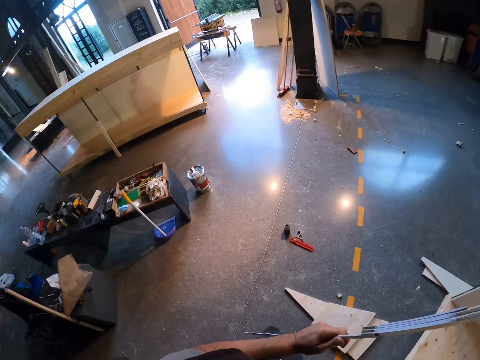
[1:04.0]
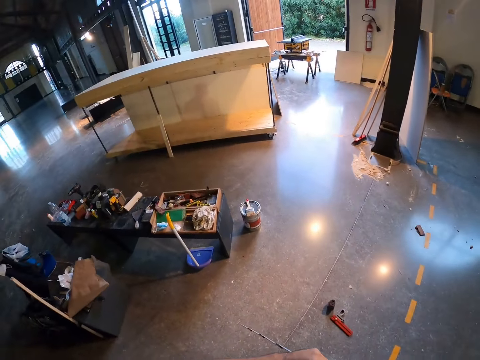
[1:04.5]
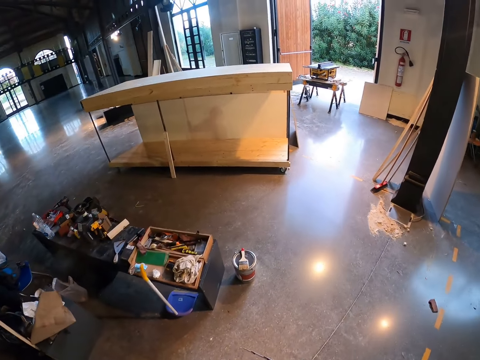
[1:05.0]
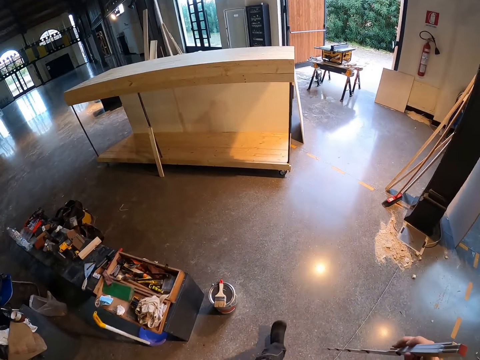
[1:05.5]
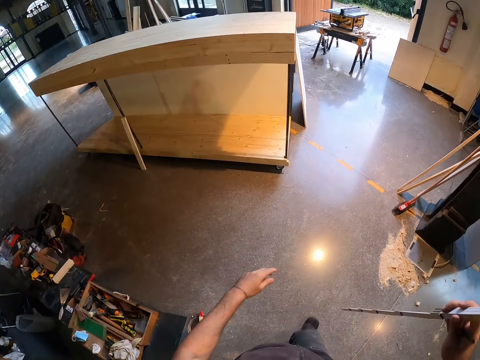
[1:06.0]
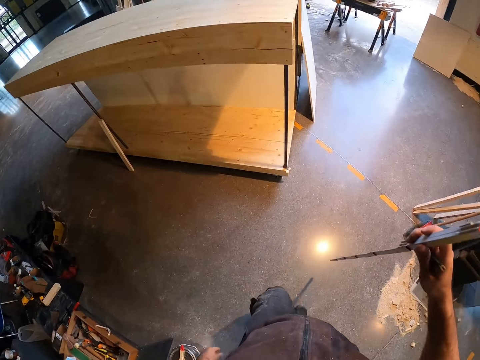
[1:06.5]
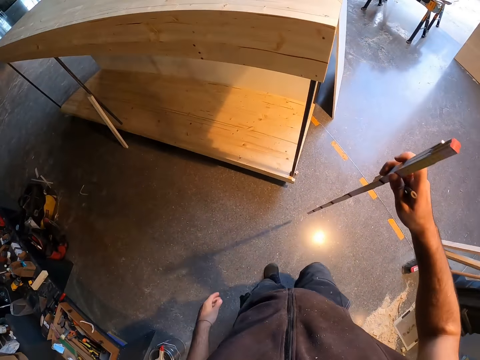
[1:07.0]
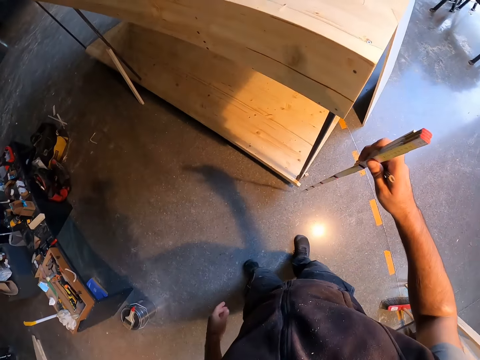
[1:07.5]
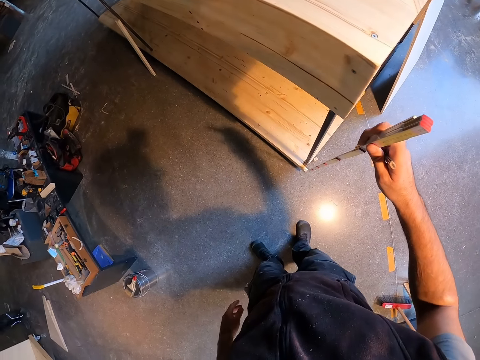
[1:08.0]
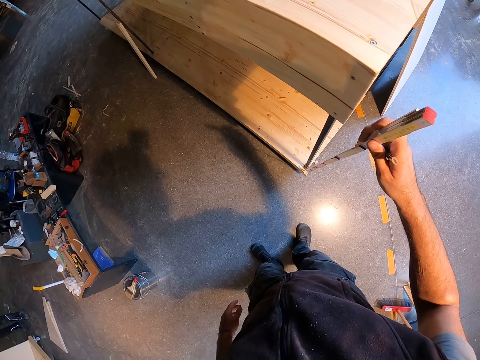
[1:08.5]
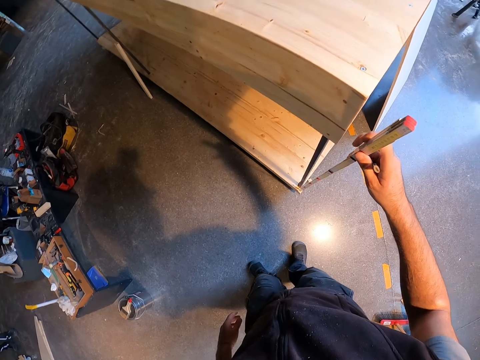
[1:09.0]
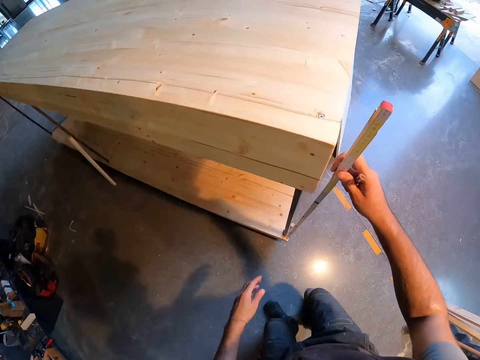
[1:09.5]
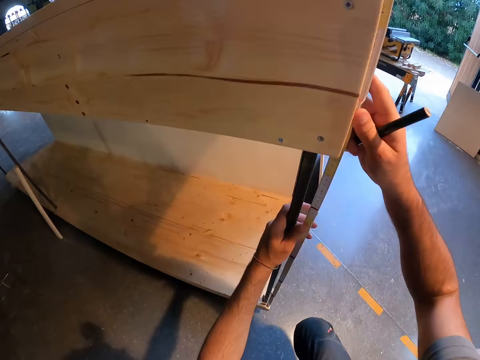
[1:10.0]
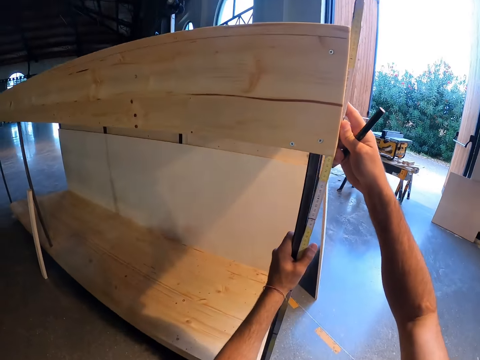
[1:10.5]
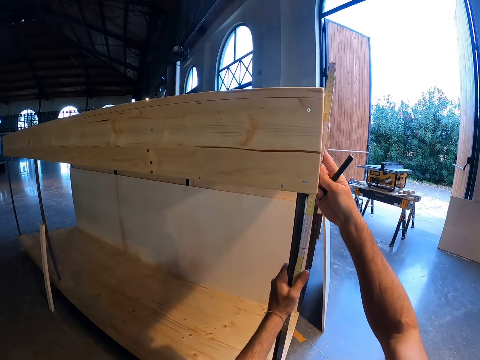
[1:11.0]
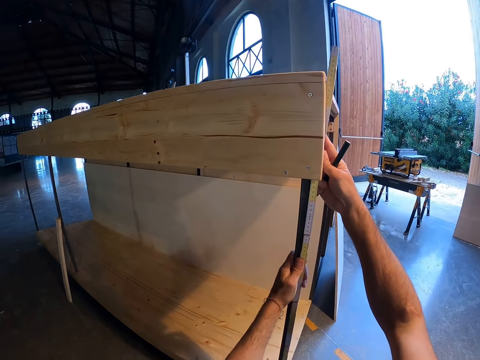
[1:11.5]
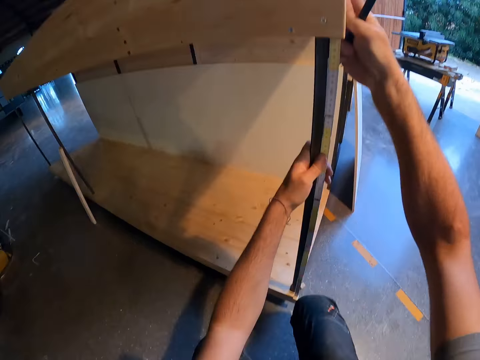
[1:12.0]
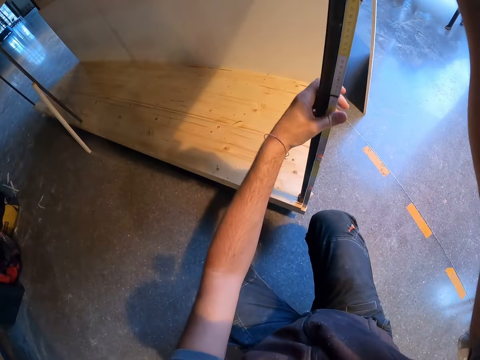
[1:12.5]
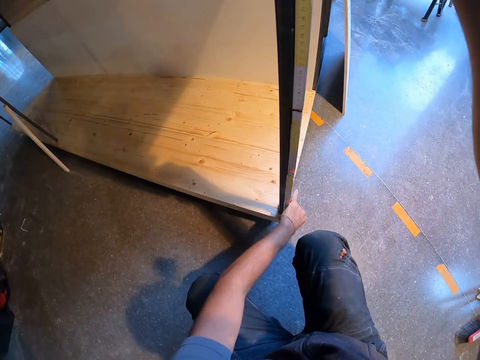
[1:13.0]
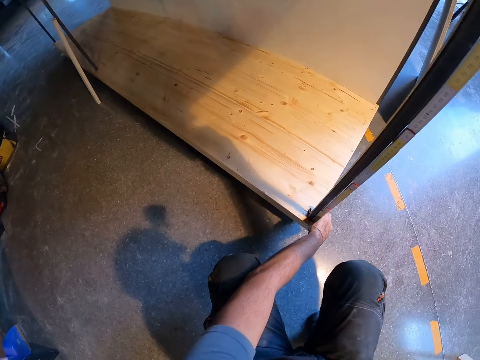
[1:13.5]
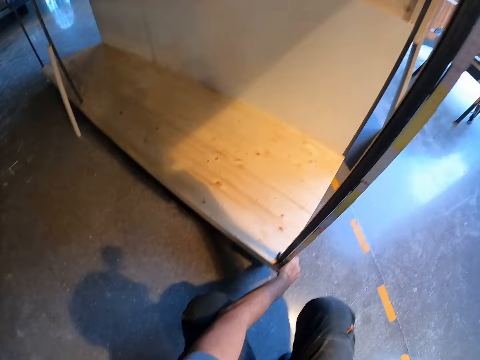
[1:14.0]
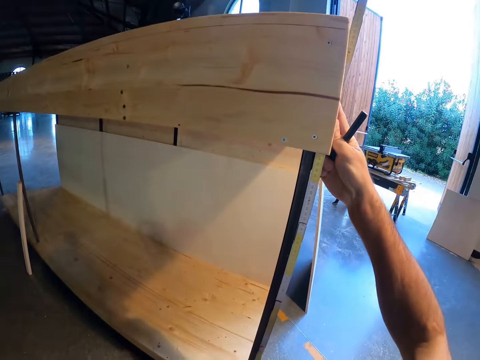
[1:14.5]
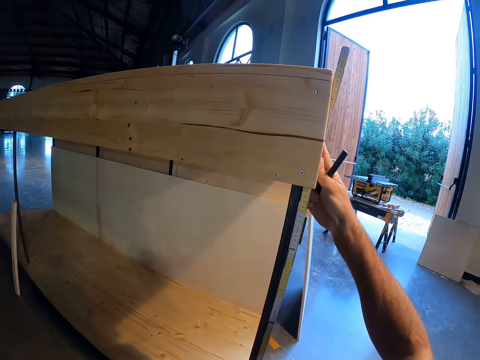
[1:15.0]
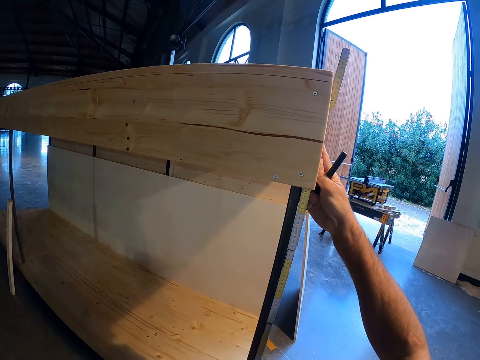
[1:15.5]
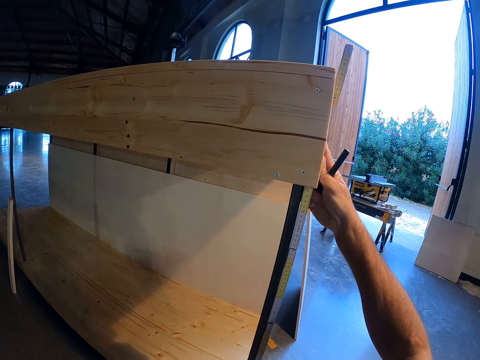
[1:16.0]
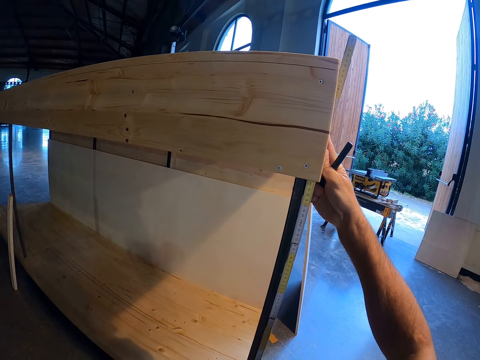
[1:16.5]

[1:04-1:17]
The camera wearer walks in the room. He measures the height of the table with the meter rule in his right hand. He holds the meter rule to the table with both hands.

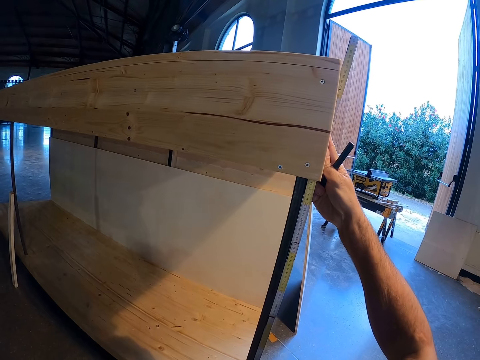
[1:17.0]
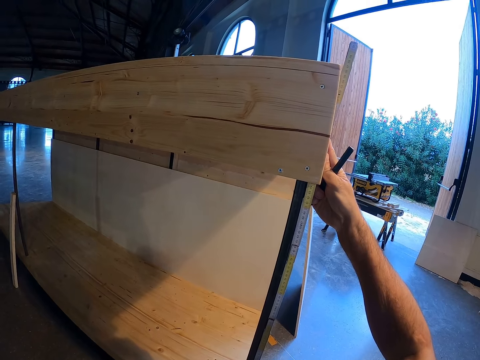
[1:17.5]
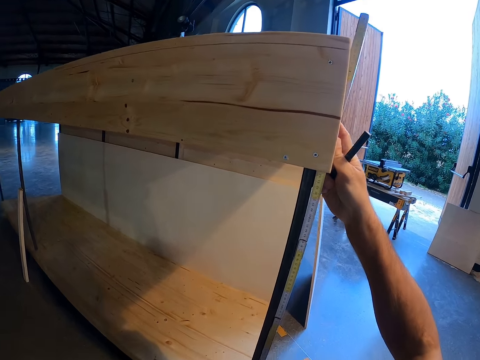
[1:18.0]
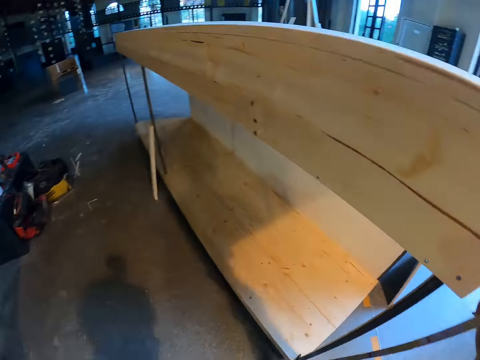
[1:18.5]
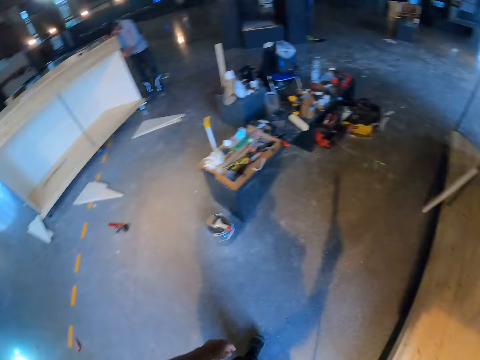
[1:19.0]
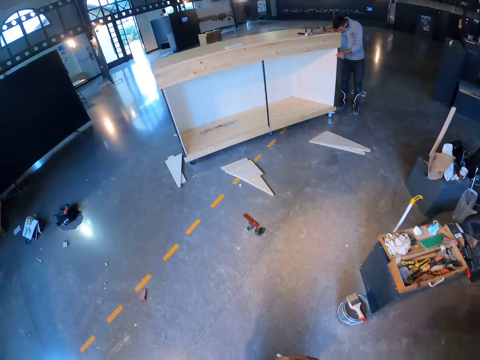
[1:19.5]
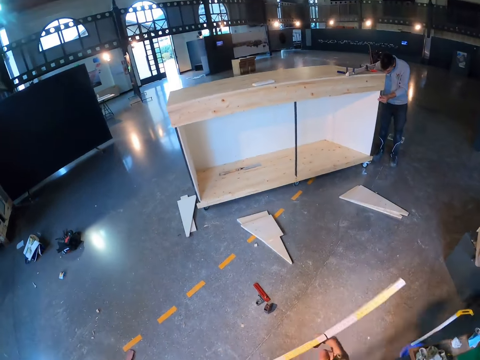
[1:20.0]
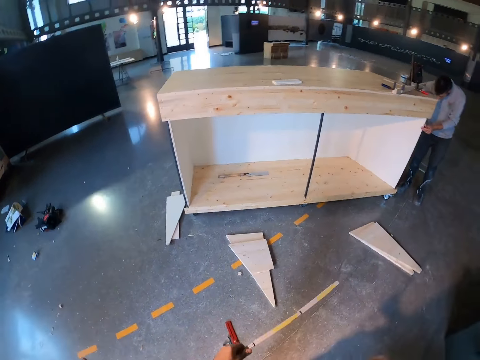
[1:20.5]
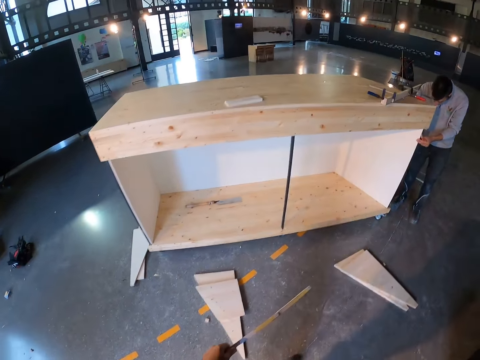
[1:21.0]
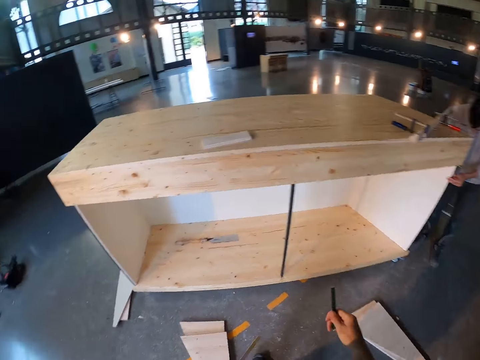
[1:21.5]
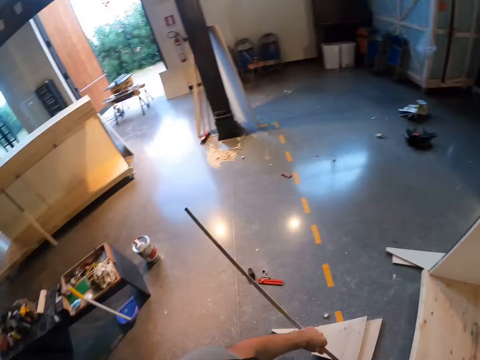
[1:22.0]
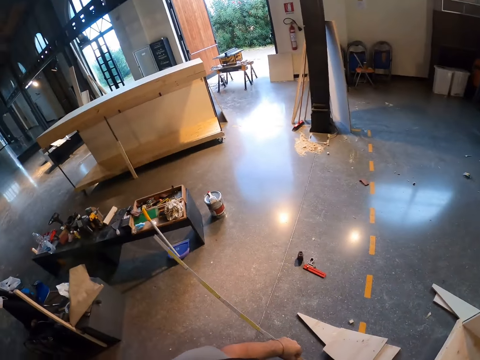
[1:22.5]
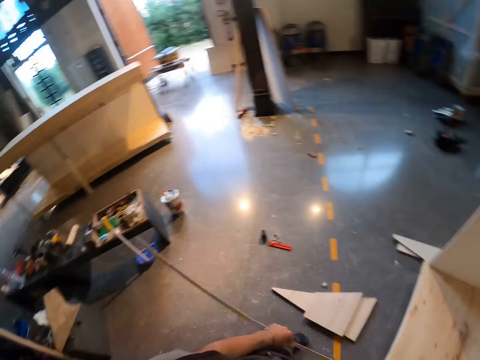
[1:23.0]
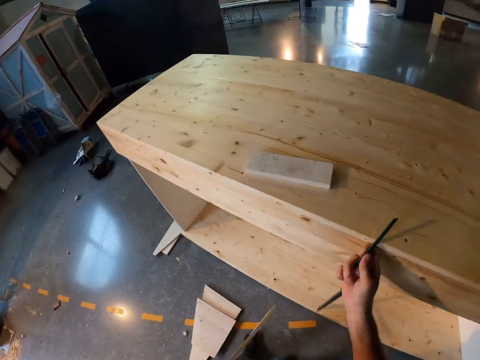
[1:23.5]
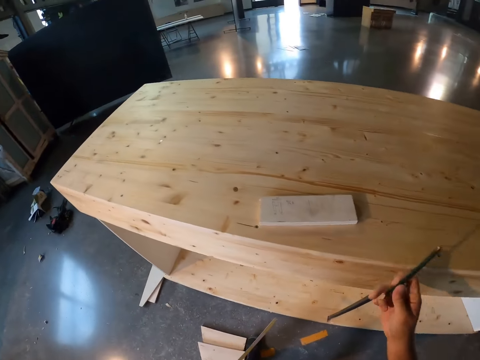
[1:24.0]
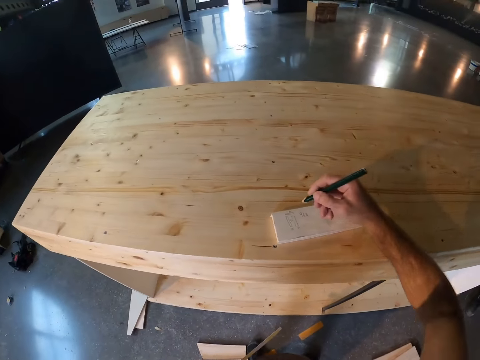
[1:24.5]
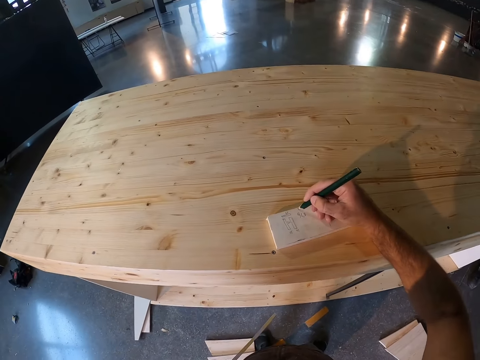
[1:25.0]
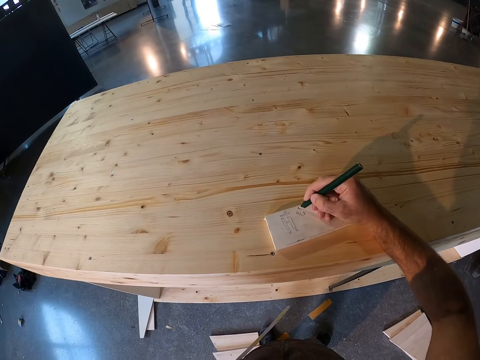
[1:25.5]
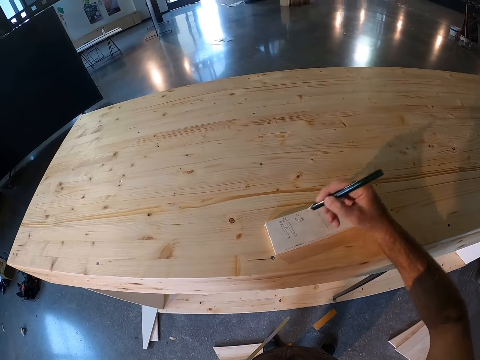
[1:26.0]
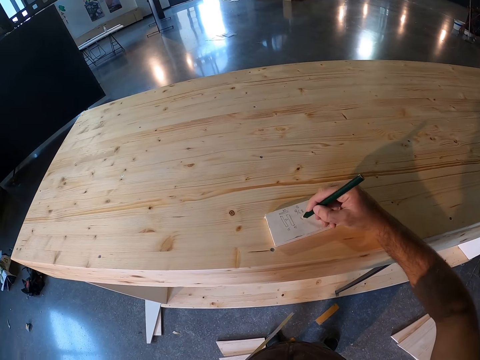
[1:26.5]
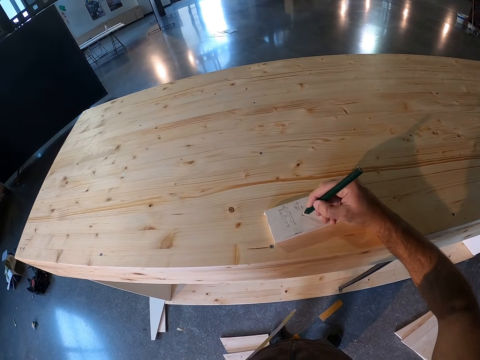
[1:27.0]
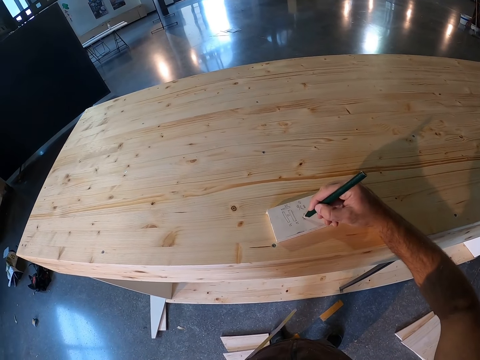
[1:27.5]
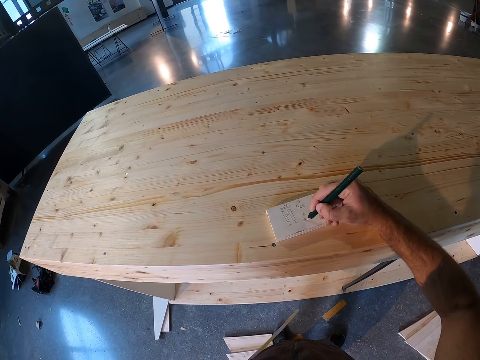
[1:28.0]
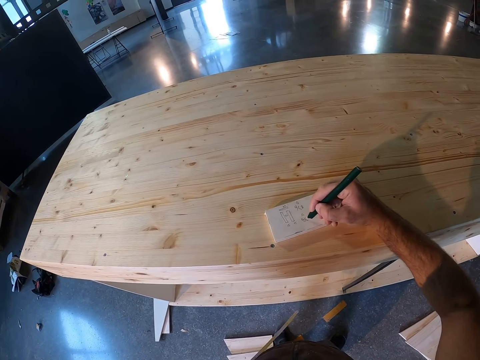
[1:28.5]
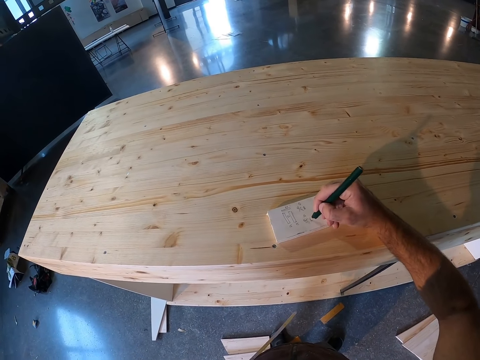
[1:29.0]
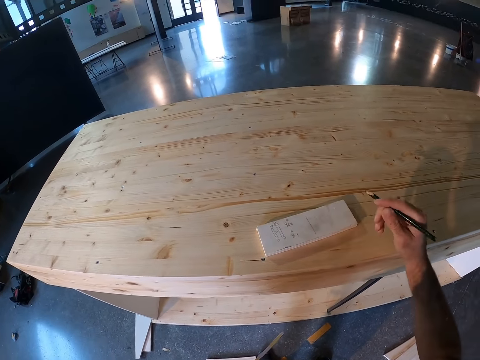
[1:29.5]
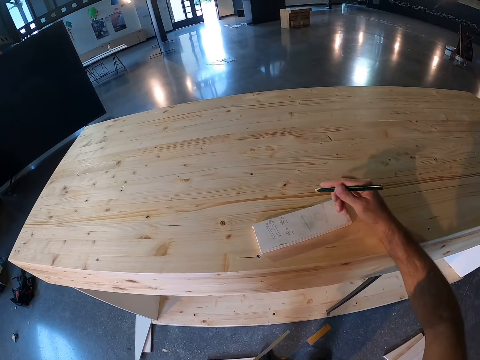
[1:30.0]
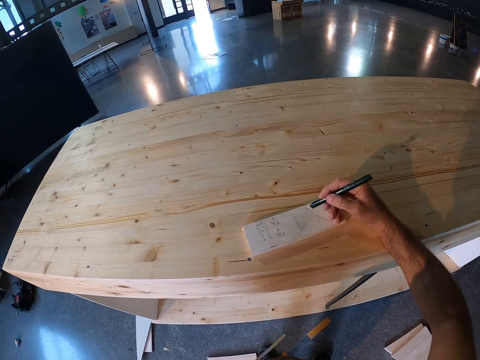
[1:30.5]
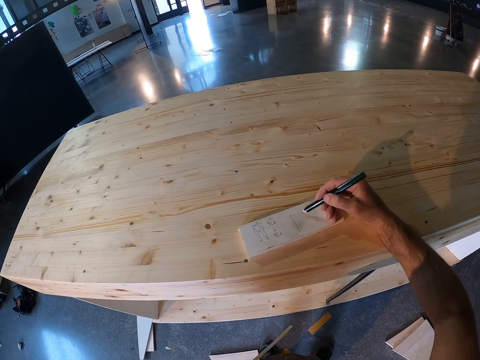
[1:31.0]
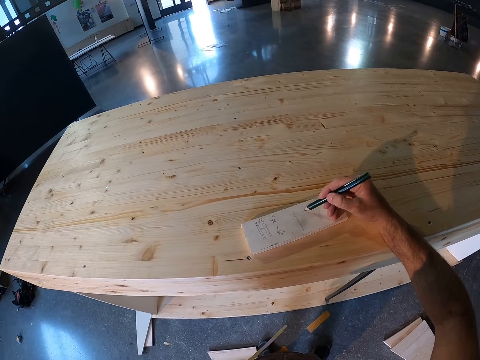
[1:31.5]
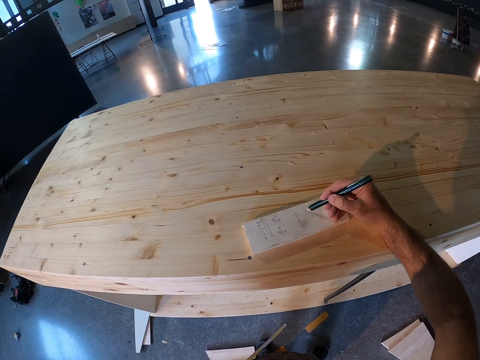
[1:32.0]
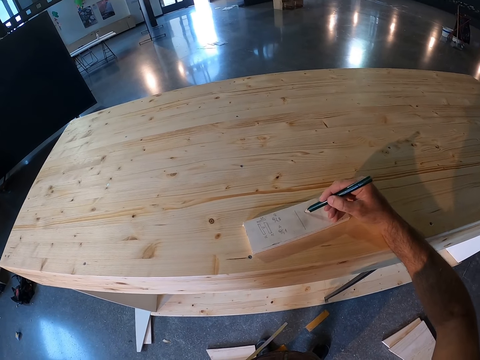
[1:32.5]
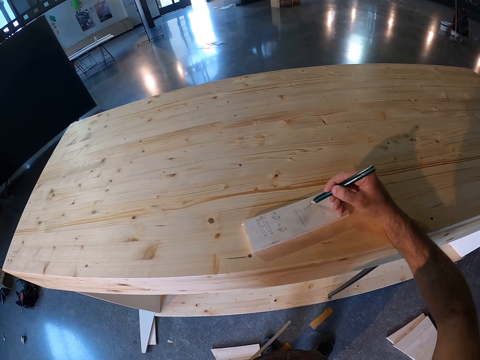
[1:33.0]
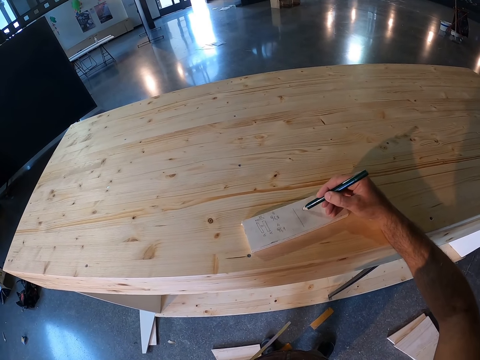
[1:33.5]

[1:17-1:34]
The camera wearer walks in the room. He holds the pencil. He draws on the cardboard or book on the table with the pencil in his right hand. He adjusts the pencil. He writes on the book.
